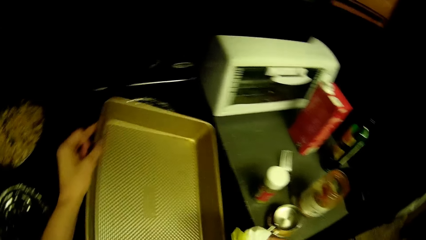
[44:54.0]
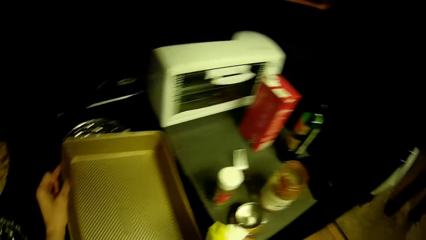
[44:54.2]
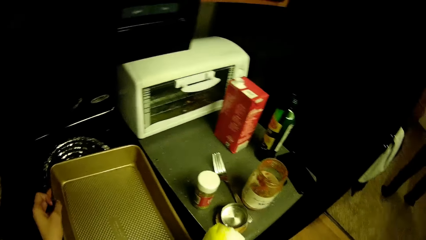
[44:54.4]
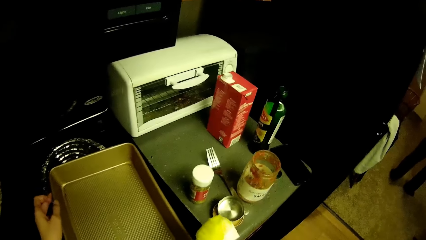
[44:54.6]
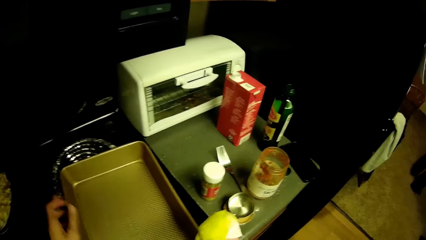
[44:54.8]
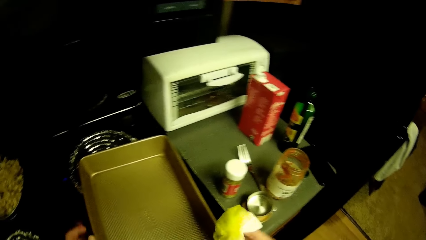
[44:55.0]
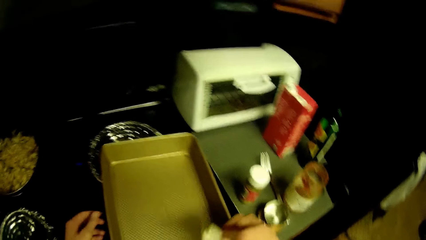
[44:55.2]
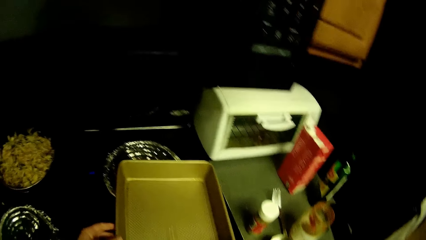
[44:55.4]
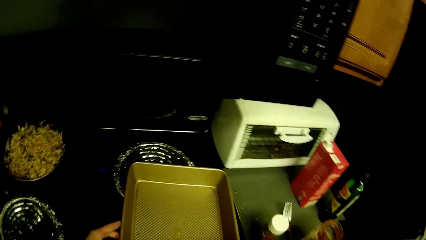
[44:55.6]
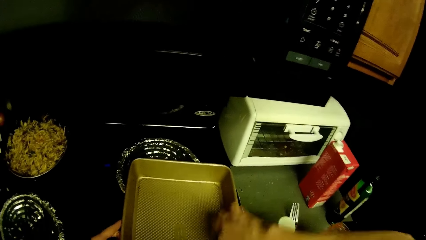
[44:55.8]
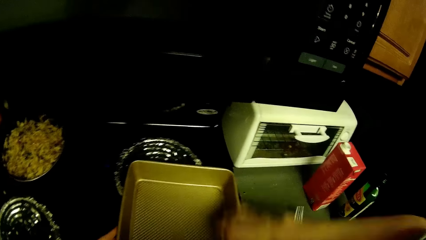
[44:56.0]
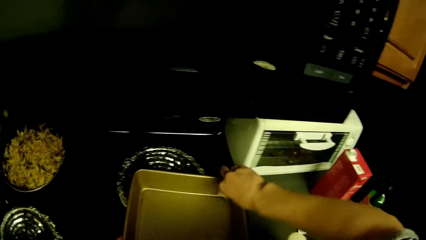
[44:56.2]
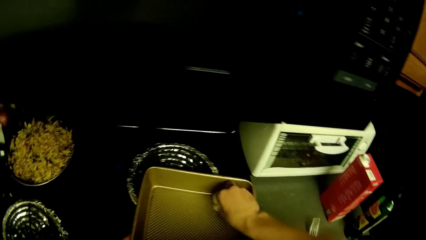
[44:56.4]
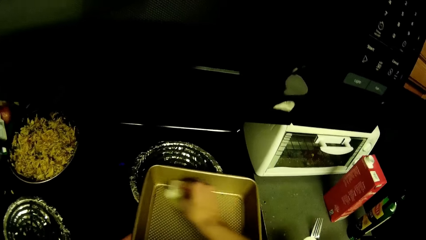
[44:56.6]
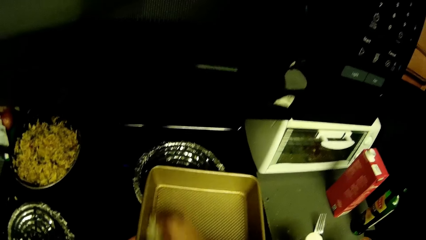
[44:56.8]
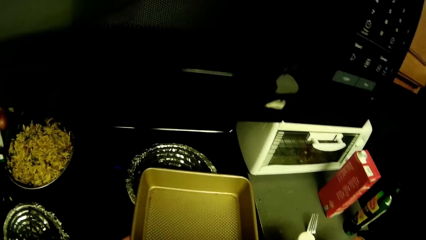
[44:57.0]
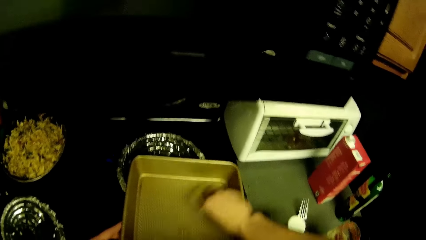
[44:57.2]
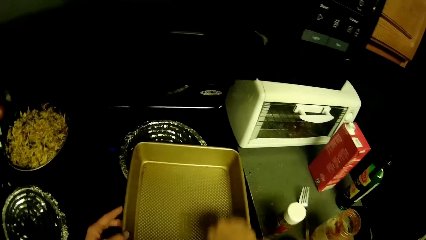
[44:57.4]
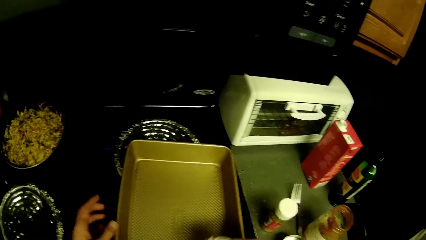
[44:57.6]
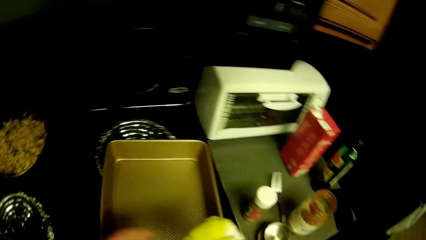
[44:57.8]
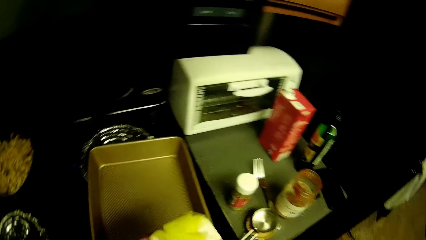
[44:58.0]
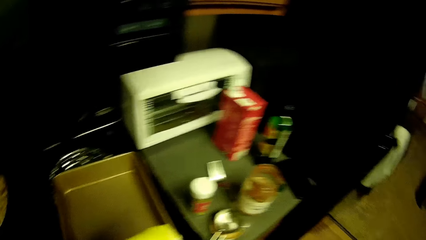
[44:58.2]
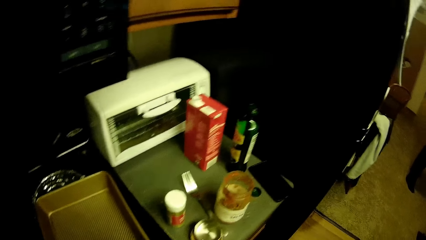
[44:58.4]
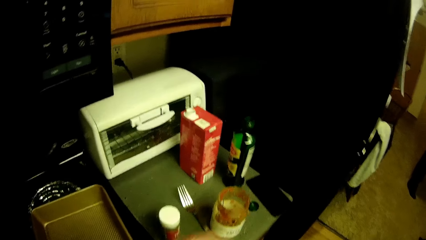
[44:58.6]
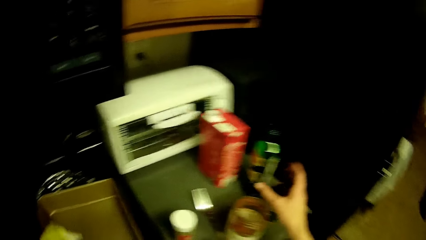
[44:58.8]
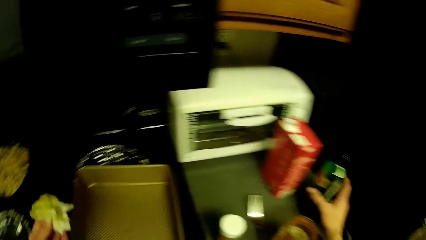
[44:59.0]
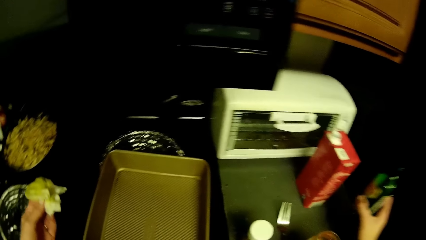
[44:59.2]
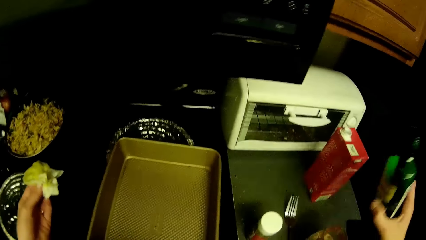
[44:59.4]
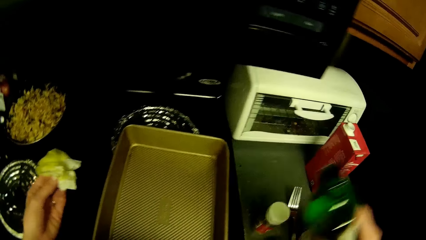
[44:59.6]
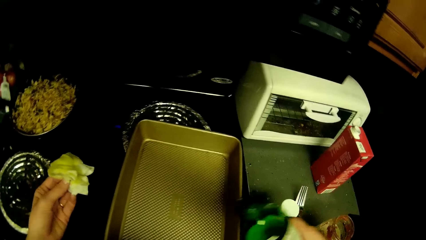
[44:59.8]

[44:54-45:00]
A man walks around the kitchen. The camera wearer cleans the tray with a serviette. They pick the bottle of oil from the kitchen slab. They put the oil in the tray.

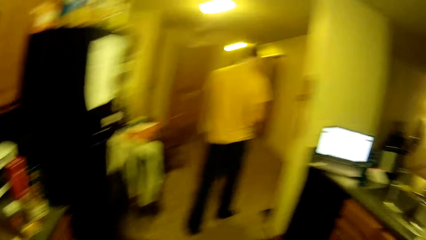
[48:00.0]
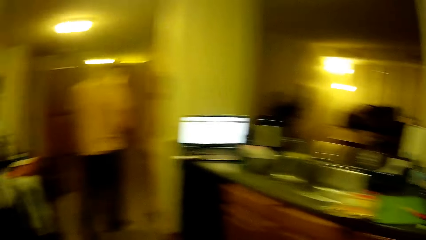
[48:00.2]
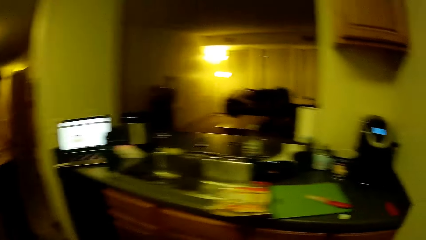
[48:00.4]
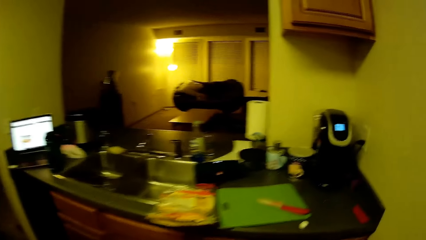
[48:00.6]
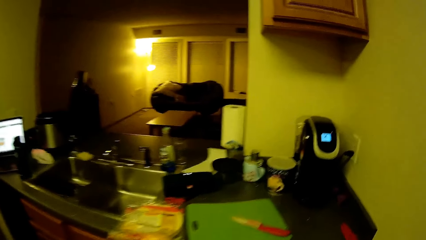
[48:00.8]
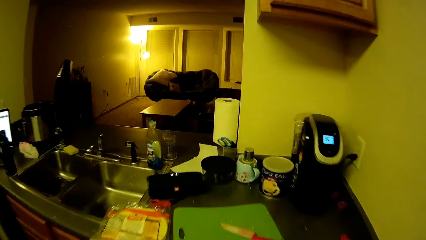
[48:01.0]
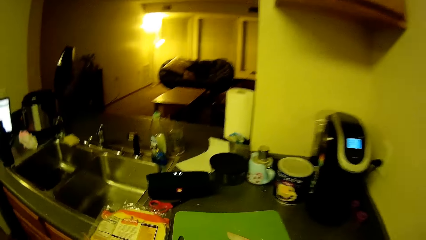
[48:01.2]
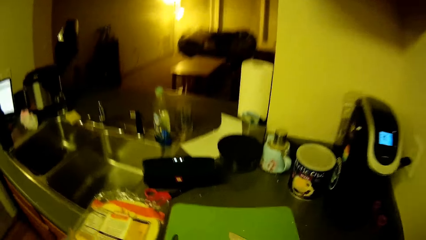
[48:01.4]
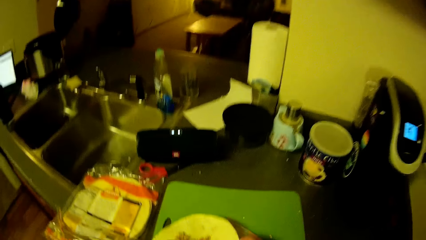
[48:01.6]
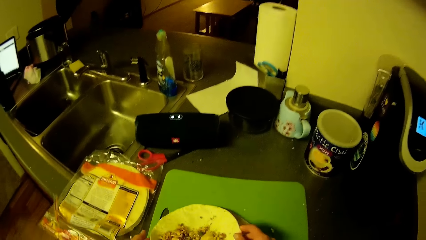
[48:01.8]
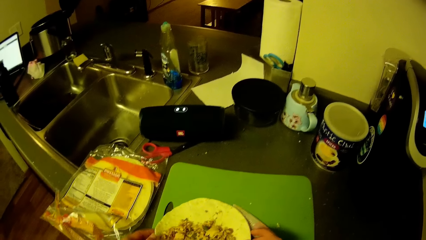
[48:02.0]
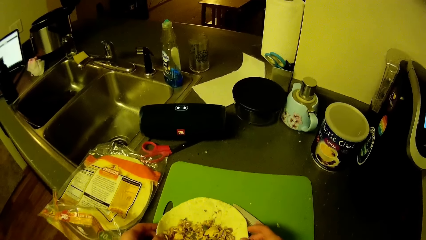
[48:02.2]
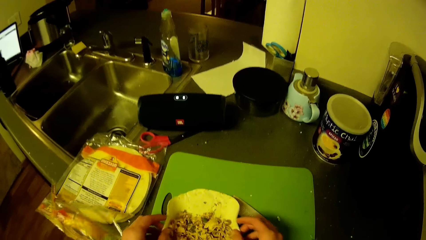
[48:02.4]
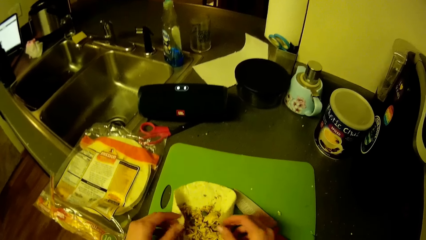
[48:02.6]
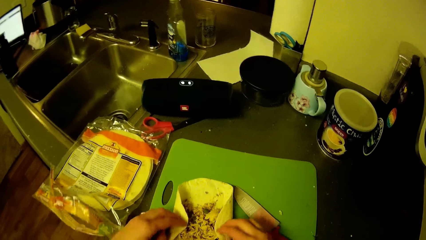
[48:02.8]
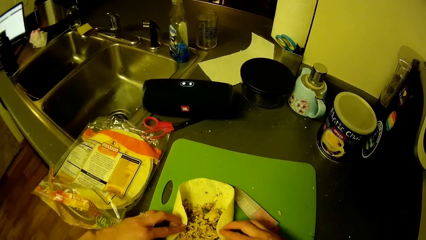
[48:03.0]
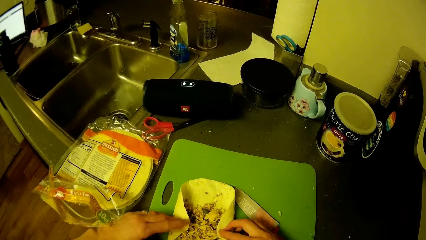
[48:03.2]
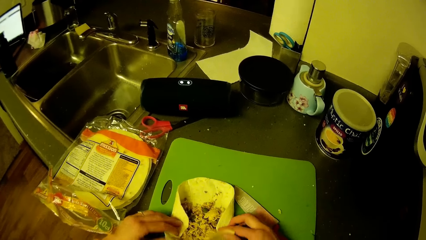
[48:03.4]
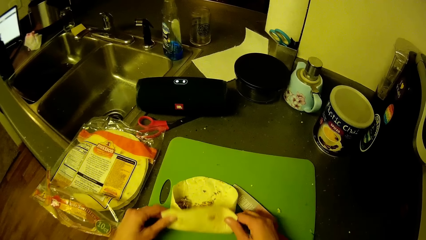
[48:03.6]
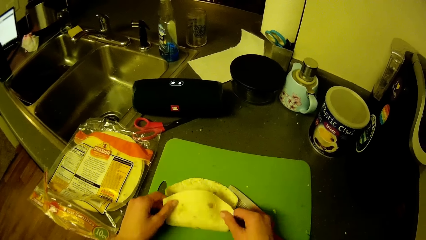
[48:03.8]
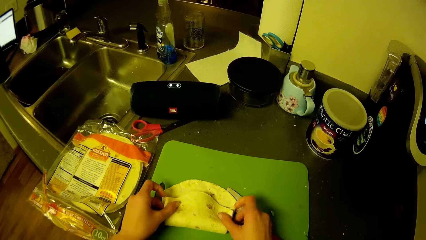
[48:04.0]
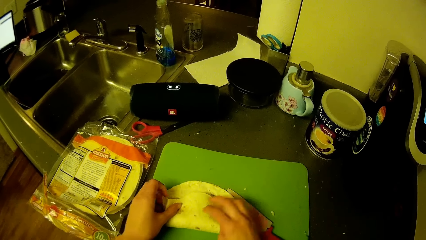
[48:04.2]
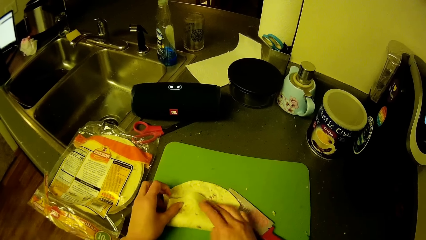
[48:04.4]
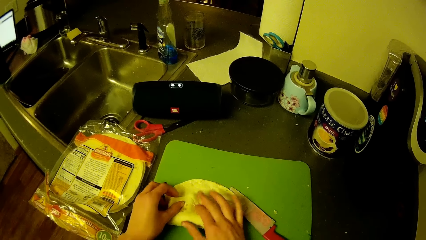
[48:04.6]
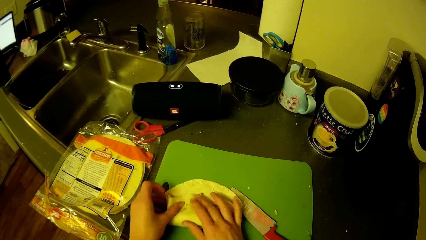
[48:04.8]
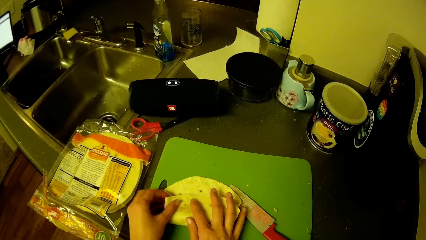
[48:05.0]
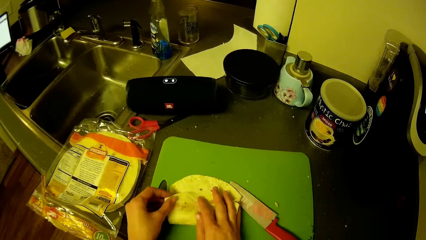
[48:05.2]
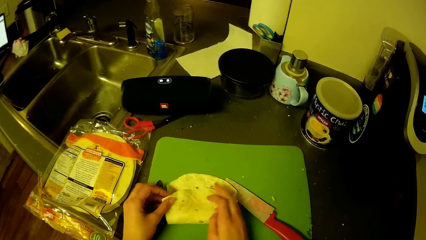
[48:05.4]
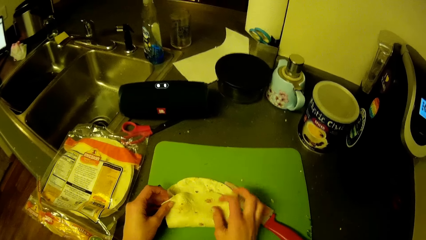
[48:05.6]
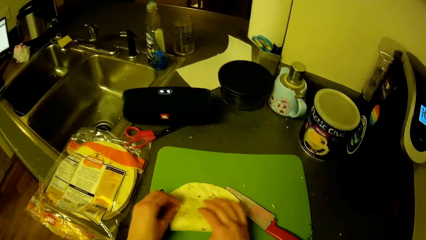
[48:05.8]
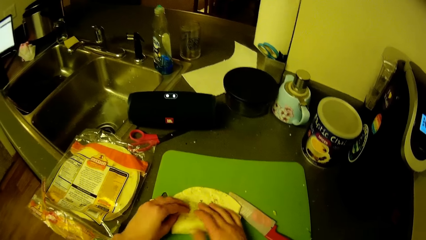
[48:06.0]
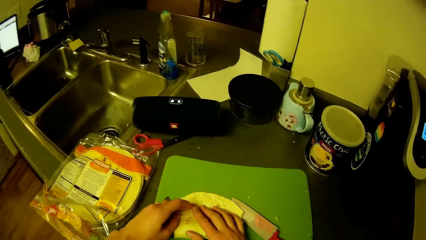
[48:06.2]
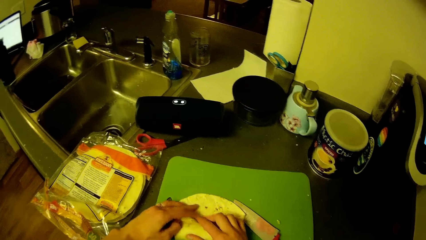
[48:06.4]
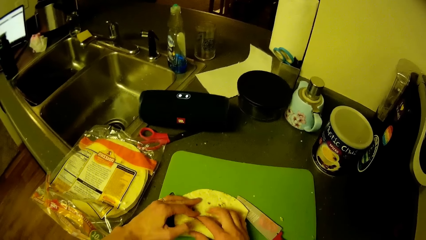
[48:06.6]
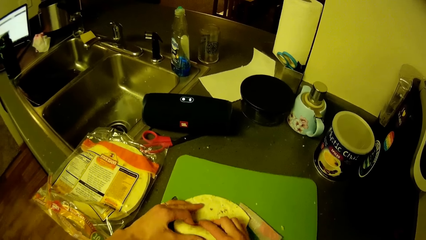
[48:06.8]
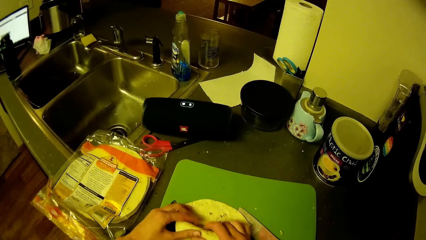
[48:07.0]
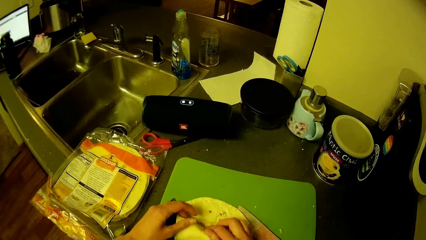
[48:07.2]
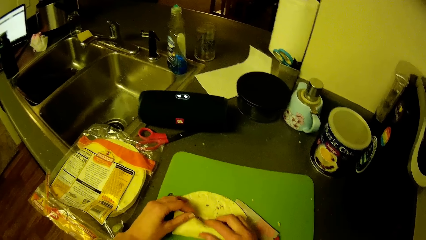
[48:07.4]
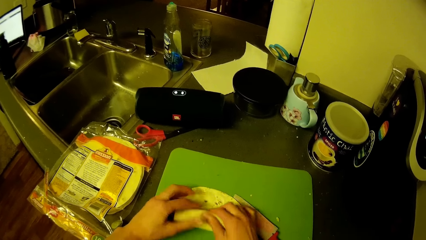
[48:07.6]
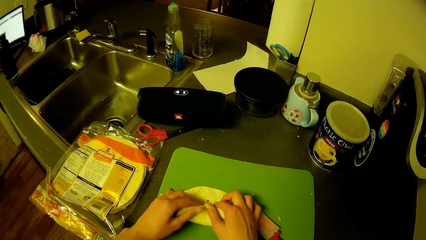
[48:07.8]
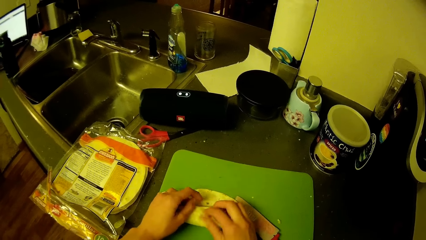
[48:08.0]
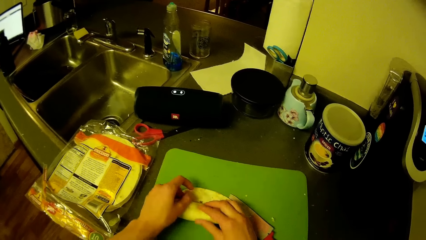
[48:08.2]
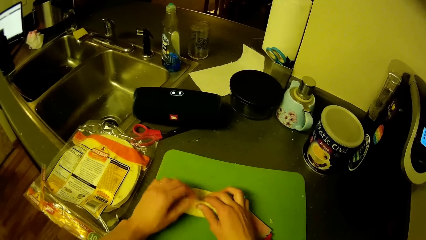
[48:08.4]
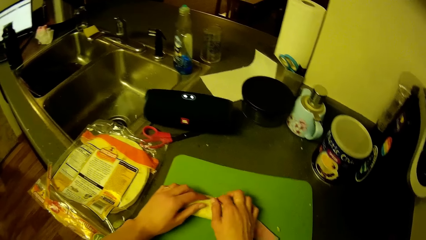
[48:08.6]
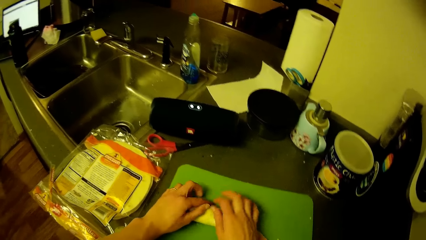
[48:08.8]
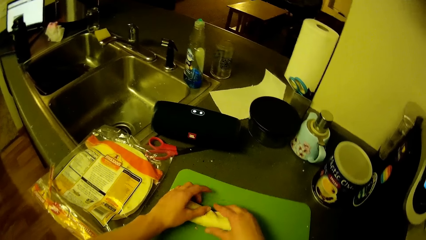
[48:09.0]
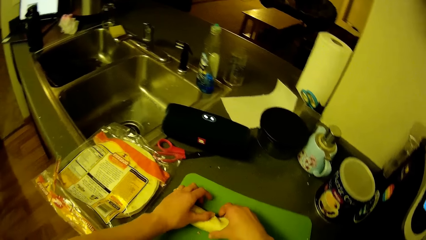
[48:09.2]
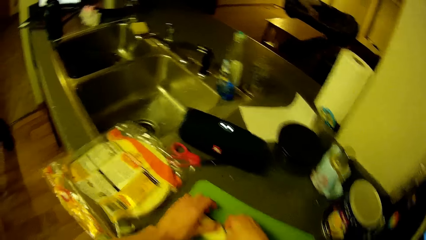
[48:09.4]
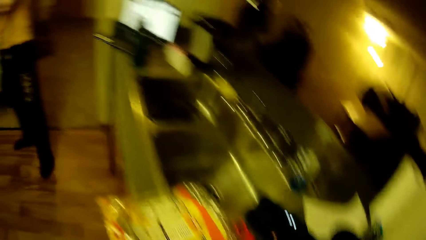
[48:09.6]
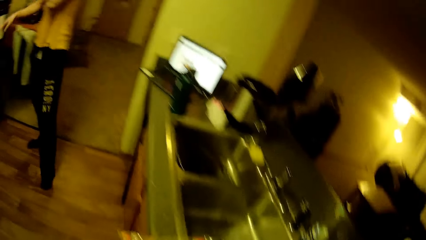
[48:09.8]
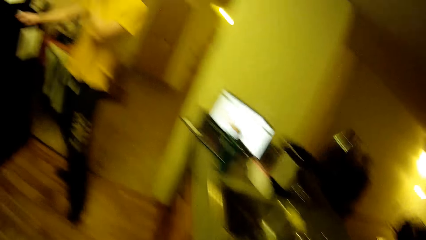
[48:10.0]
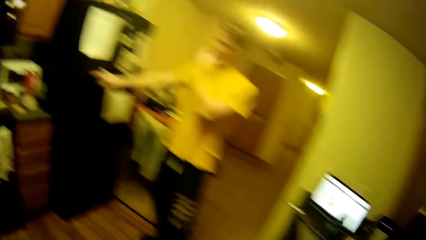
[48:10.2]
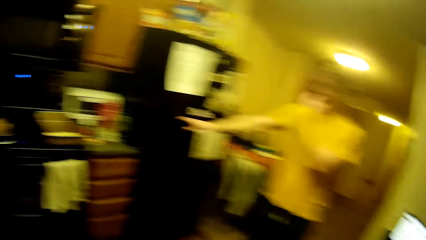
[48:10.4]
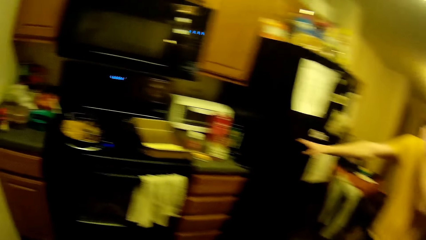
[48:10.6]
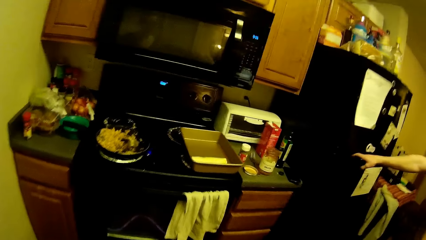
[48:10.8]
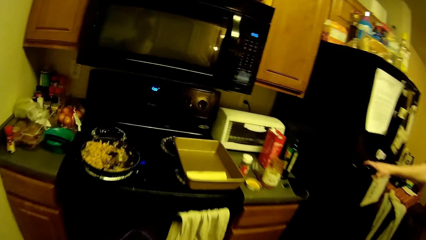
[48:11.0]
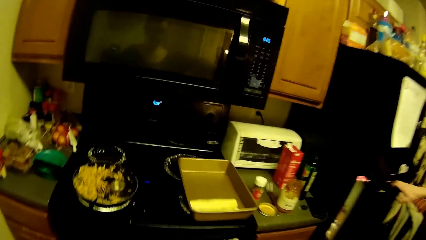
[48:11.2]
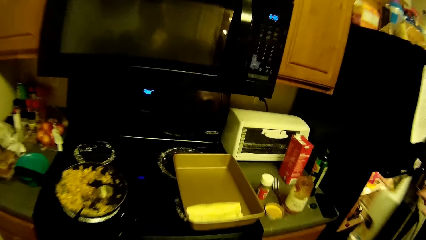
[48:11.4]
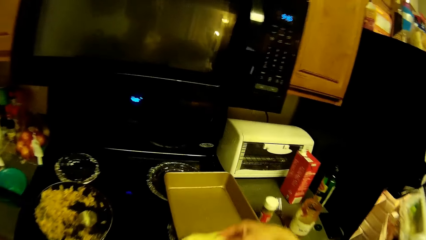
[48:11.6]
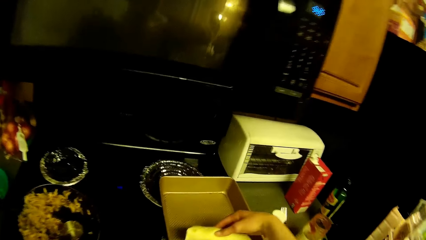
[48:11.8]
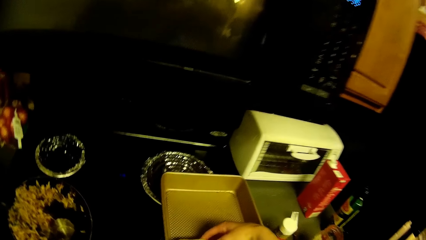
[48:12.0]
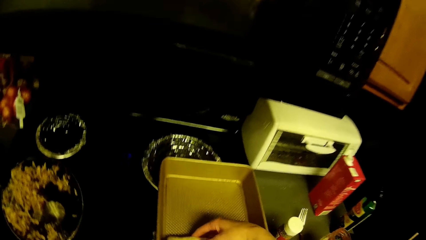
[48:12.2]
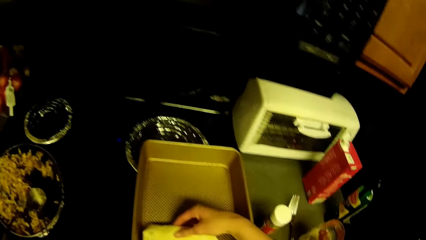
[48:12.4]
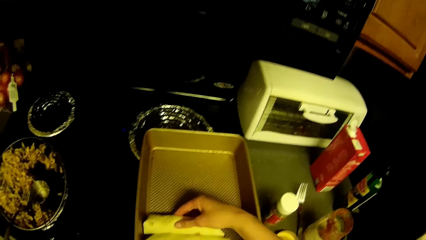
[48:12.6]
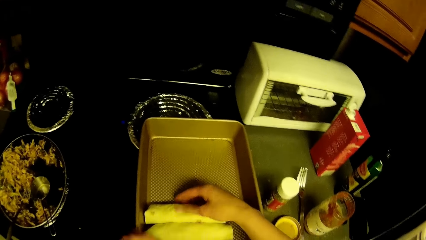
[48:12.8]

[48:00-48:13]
A man moves around the house. The camera wearer walks around the kitchen. They place the flatbread with the shredded chicken with green peas on the chopping board. They fold in the flatbread with the shredded chicken with green peas. The man opens the fridge. The camera wearer moves the flatbread to the baking pan.
